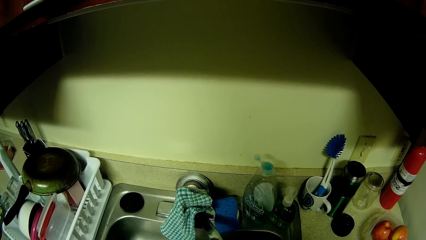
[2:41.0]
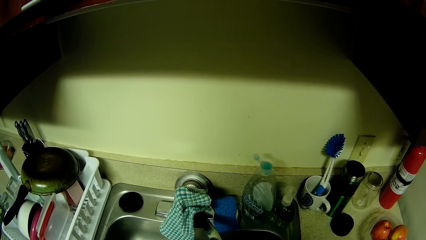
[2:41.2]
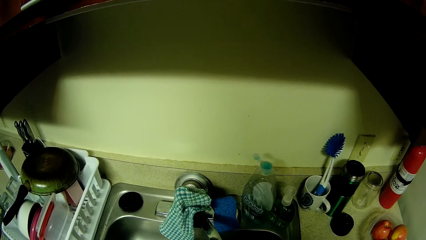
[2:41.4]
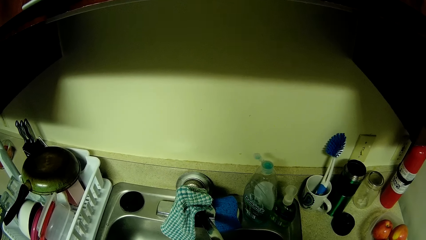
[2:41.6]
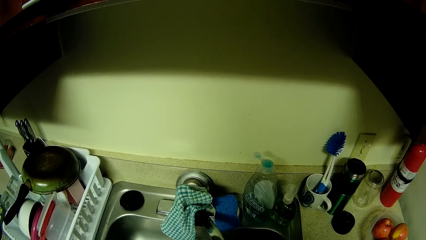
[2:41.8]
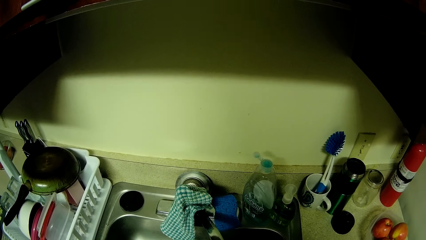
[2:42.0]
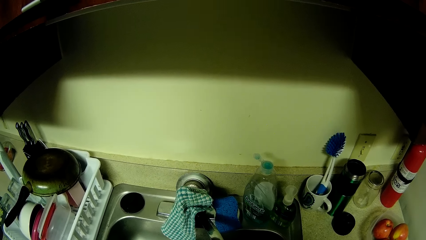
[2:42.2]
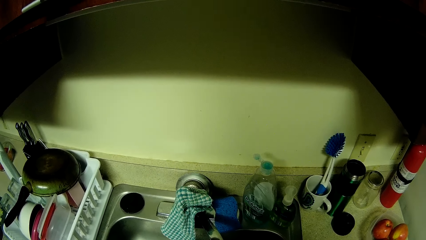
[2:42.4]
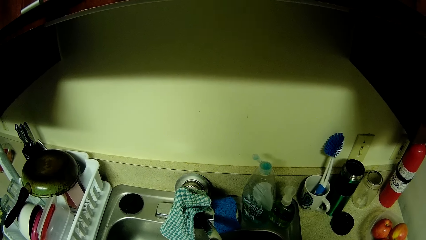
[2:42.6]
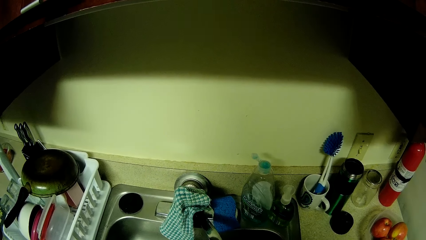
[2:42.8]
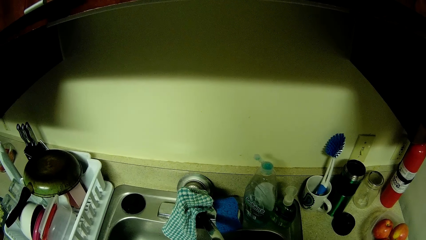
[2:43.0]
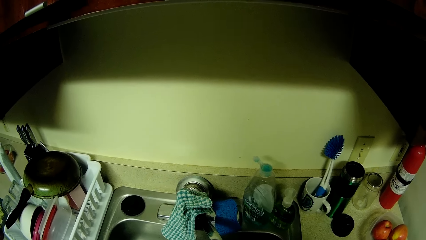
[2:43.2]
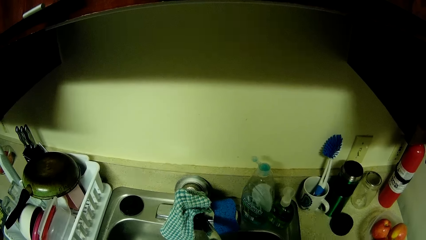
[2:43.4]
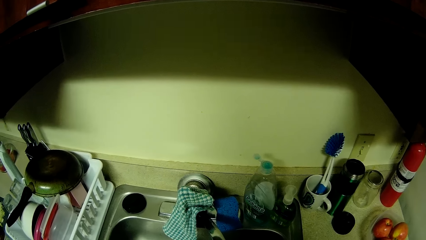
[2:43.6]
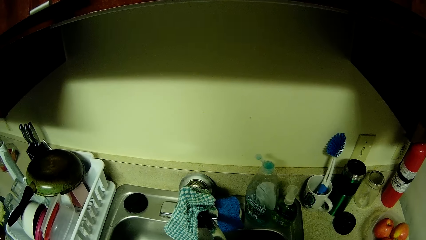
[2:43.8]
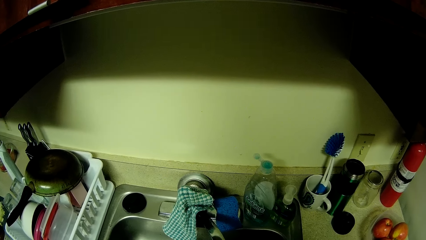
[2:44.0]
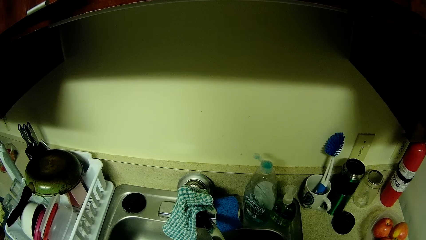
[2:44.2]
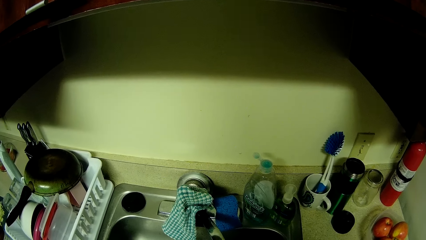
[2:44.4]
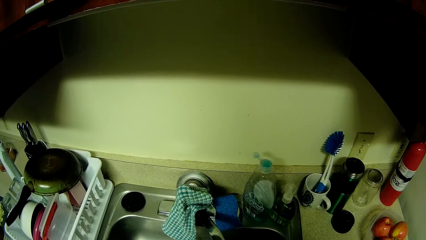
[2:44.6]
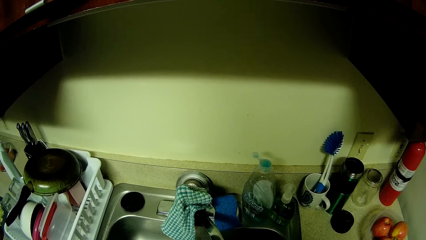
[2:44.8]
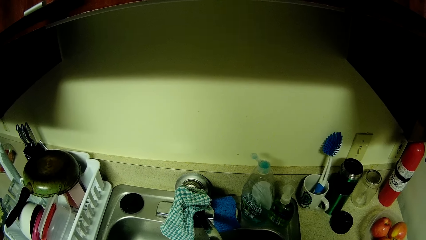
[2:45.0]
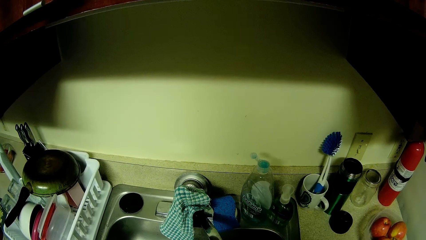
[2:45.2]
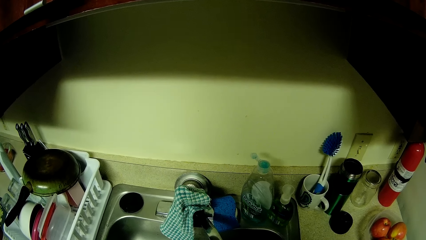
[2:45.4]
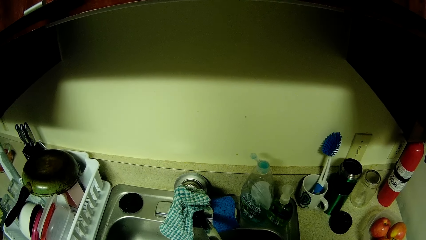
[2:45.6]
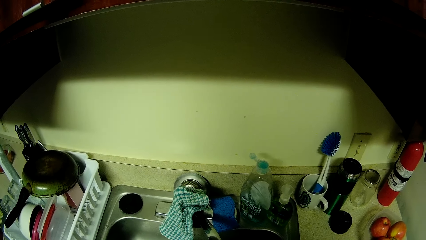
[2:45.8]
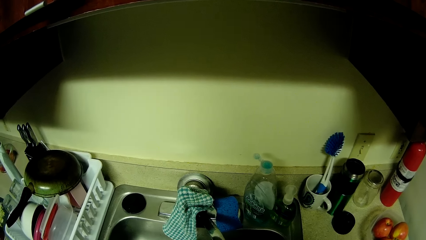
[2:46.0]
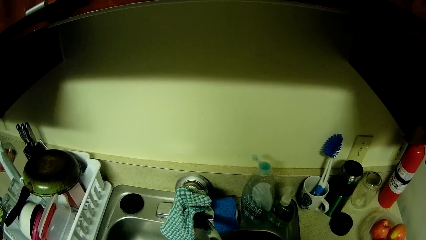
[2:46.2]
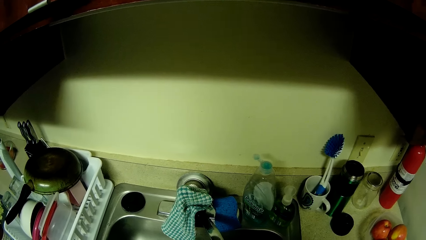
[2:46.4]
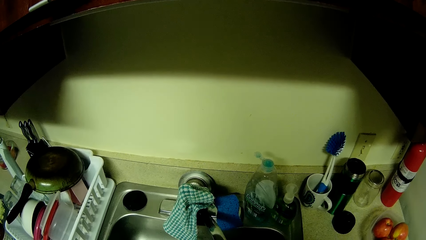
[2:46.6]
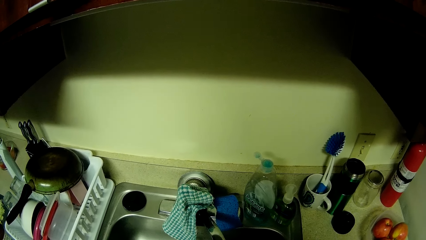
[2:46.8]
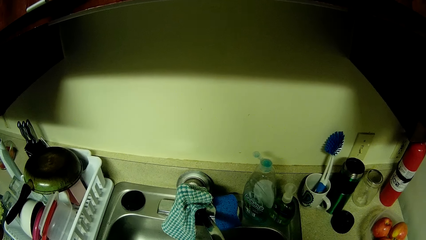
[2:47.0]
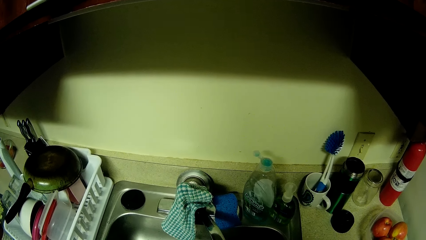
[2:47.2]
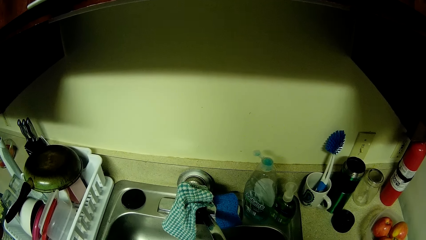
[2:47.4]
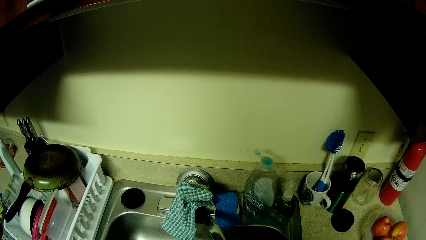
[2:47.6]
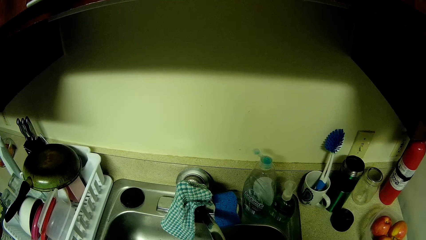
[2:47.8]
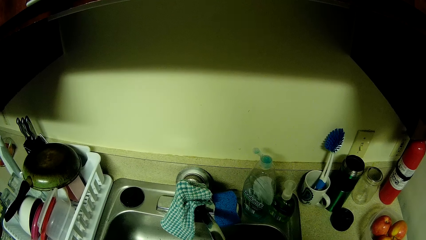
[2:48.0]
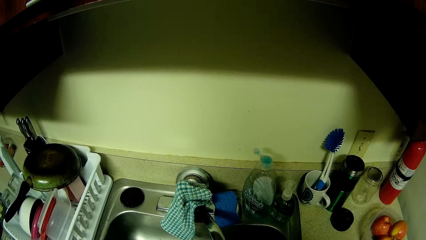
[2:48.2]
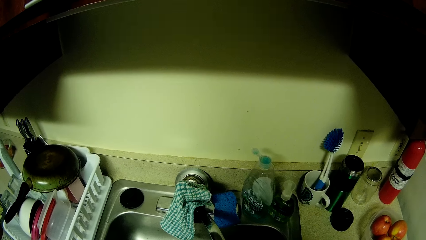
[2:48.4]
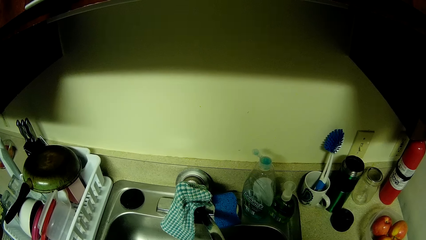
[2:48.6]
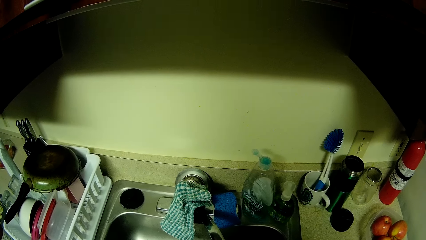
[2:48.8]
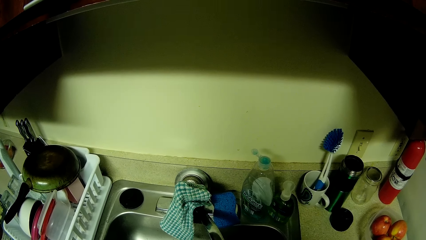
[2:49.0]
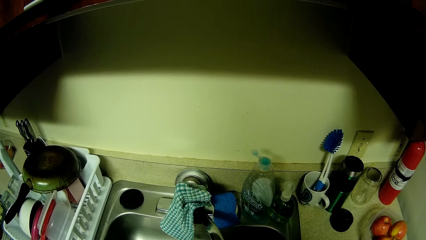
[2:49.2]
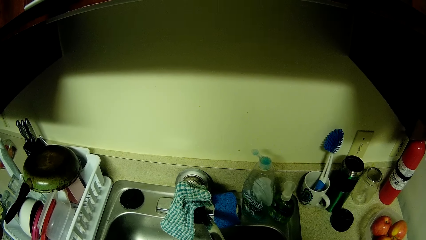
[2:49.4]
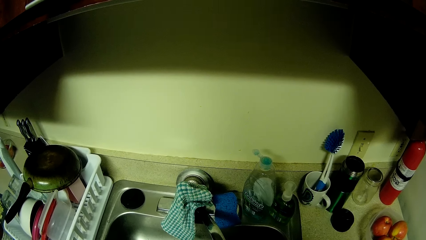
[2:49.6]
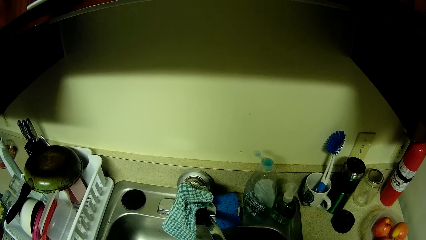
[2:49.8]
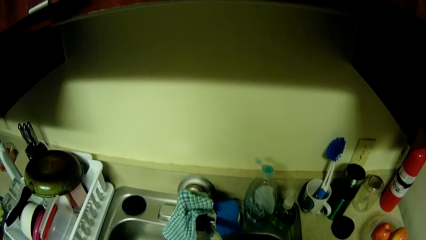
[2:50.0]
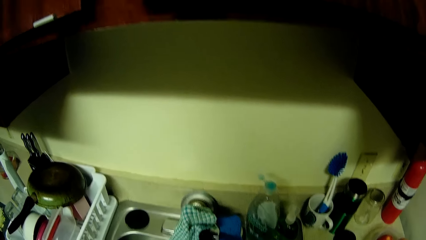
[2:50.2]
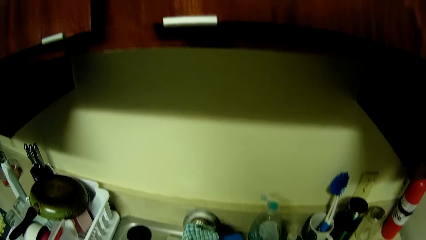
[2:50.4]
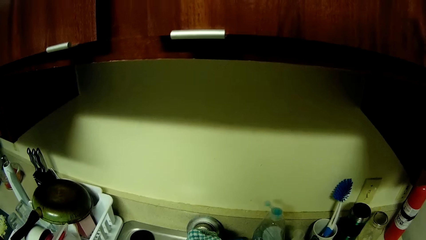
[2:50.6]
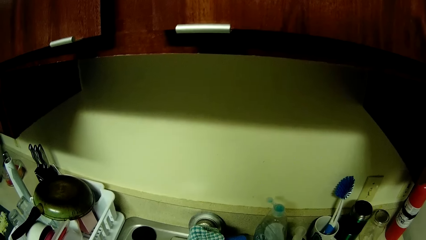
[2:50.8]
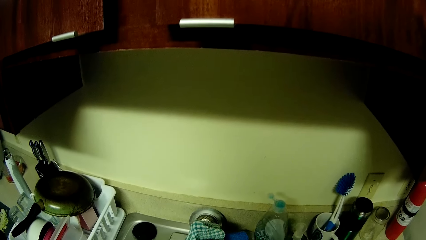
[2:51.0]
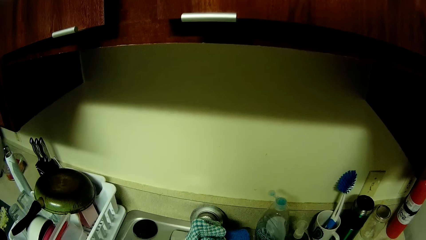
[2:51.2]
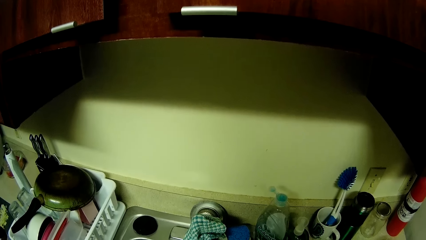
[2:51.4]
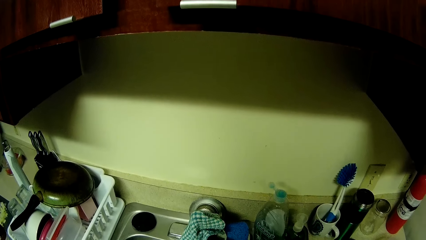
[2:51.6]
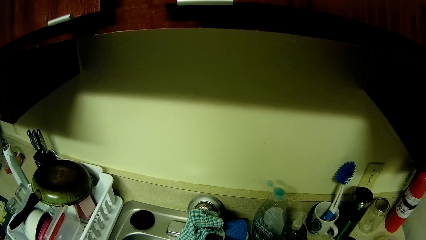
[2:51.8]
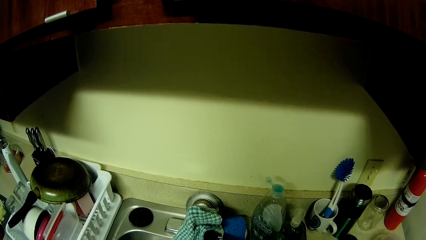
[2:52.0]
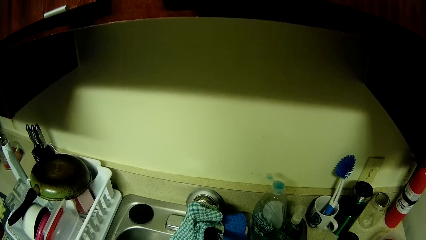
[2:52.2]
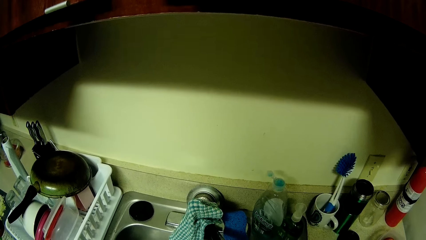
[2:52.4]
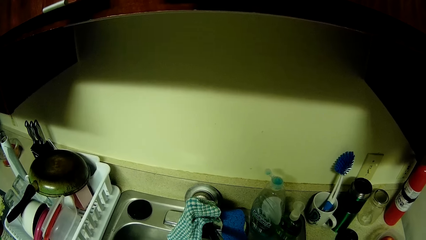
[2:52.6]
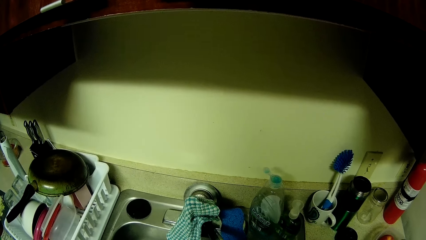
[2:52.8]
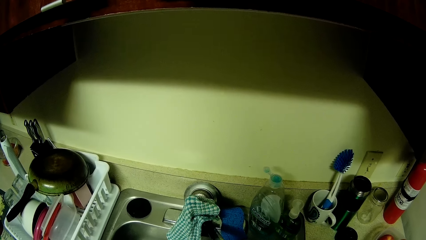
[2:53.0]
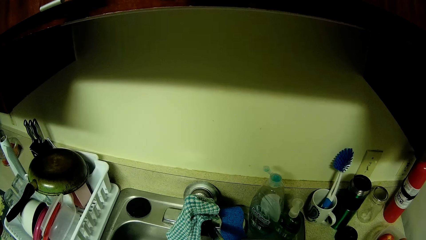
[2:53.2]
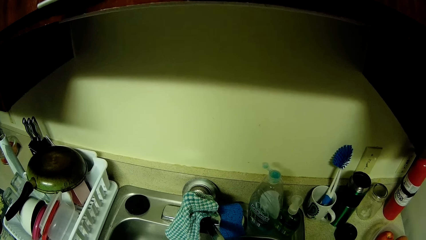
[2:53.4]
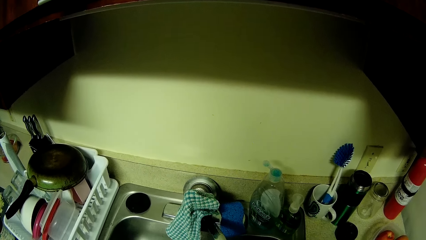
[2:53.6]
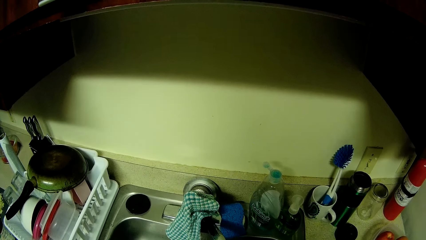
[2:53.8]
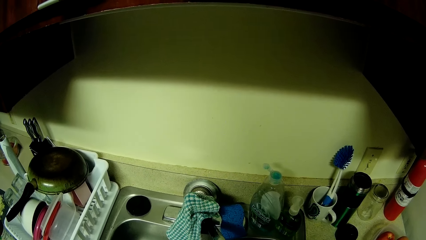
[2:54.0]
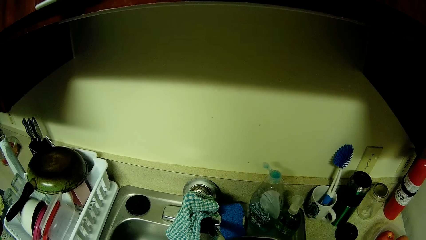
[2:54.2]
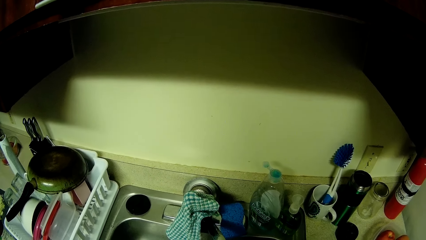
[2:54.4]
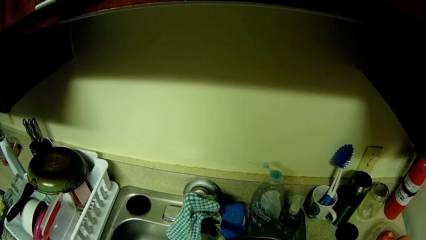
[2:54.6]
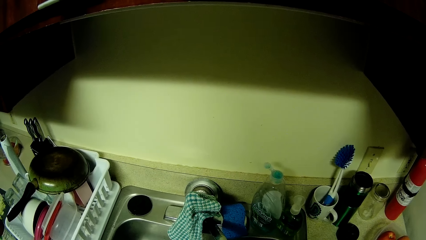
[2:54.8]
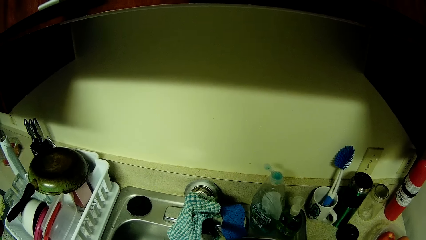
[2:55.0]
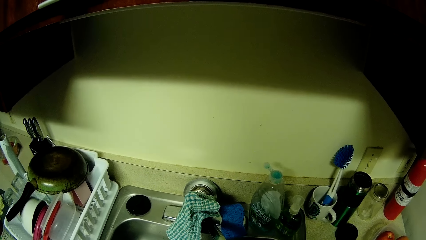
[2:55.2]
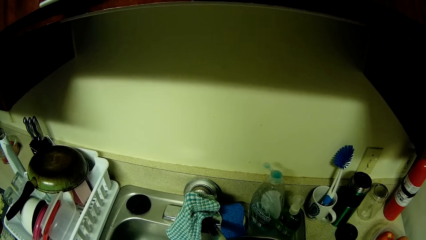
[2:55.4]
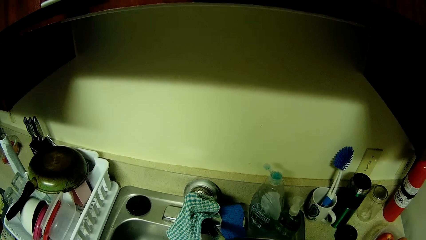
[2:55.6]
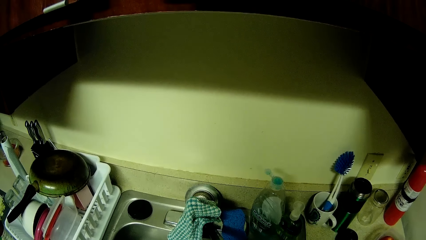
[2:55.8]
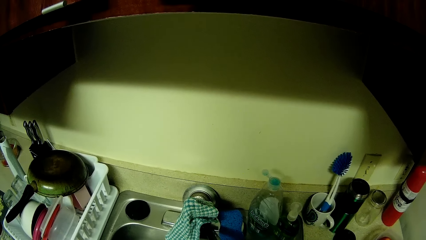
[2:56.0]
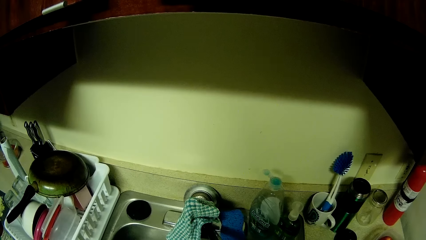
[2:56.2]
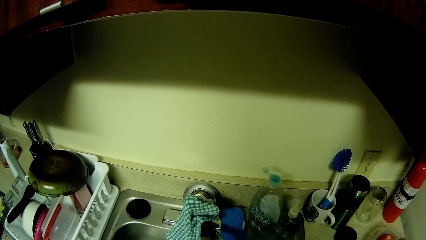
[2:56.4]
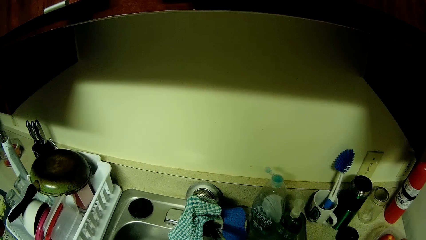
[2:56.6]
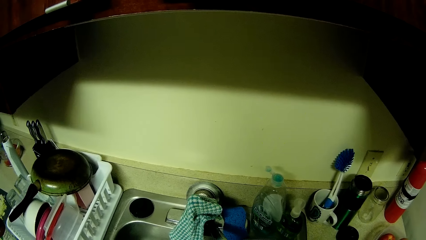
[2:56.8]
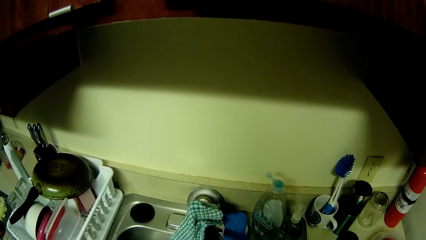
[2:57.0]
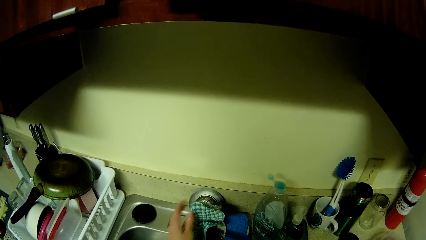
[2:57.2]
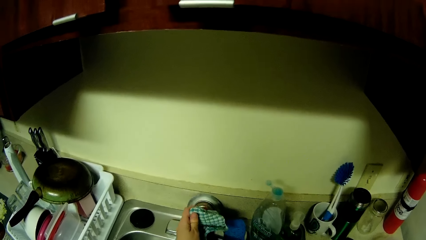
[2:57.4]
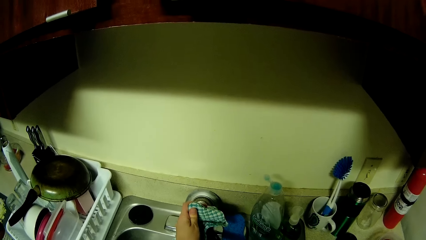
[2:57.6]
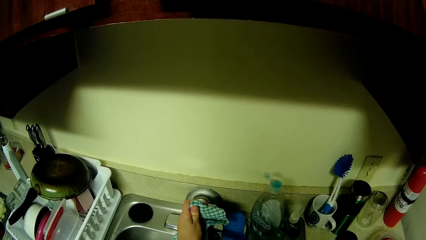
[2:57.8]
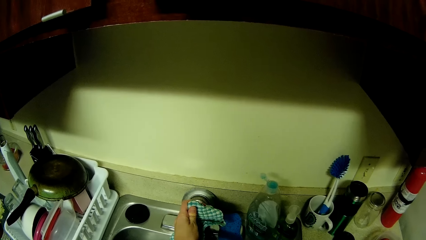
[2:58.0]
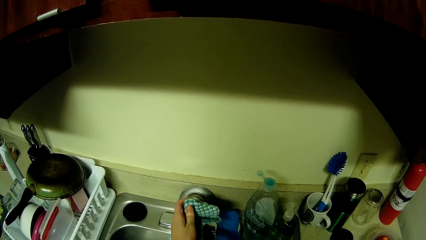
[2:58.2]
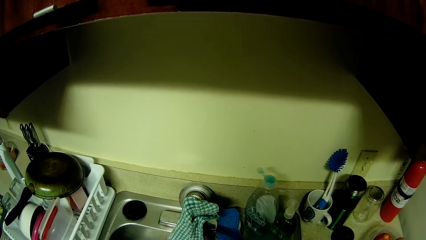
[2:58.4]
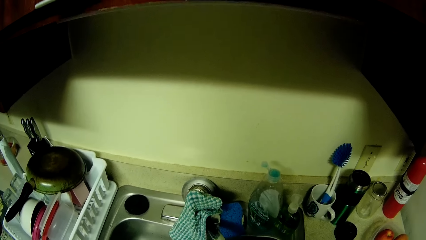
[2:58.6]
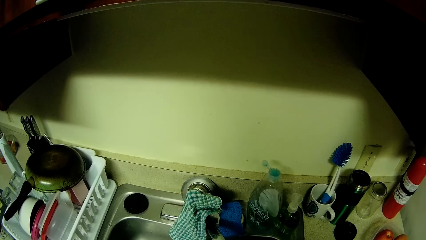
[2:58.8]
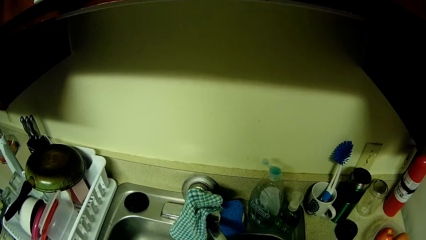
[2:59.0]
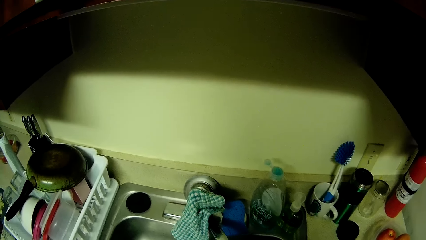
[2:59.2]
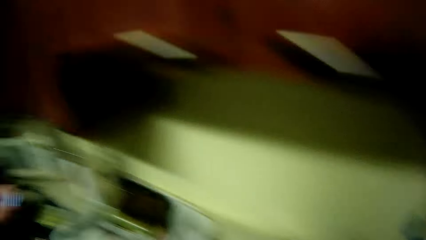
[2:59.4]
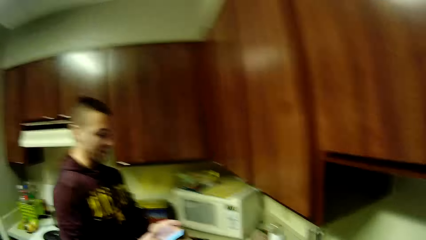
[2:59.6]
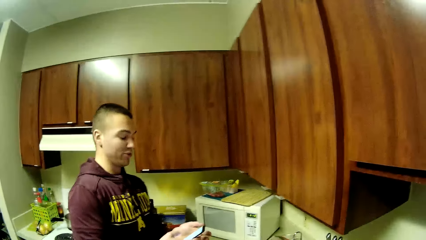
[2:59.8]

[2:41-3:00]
The camera wearer looks at the utensils. She turns on the faucet with her left hand. She holds the wiping cloth on the tap.
